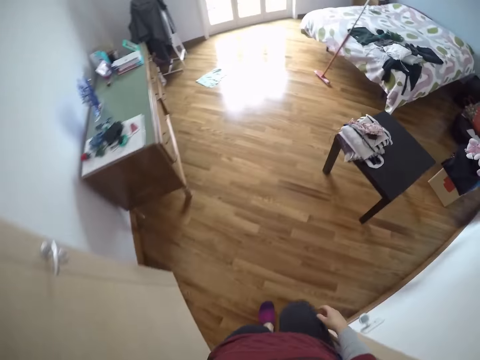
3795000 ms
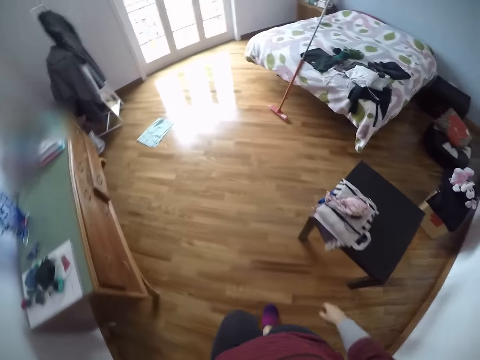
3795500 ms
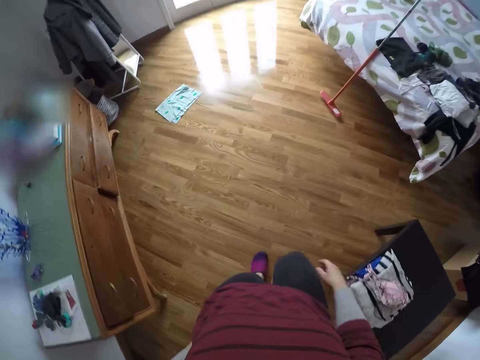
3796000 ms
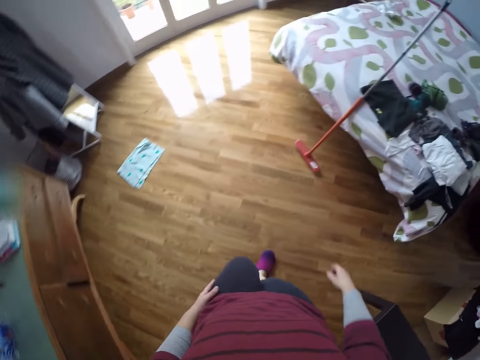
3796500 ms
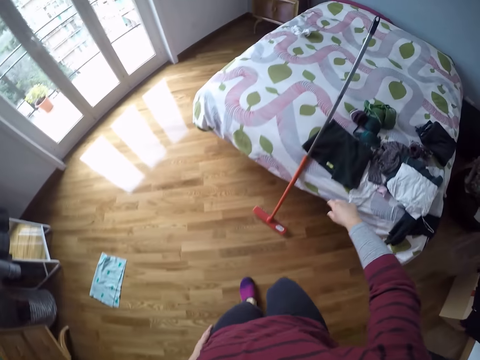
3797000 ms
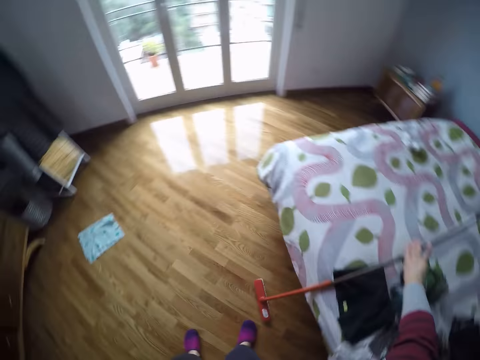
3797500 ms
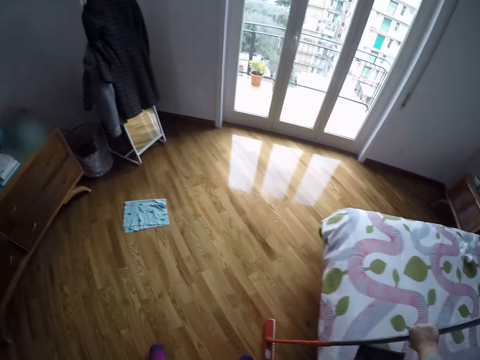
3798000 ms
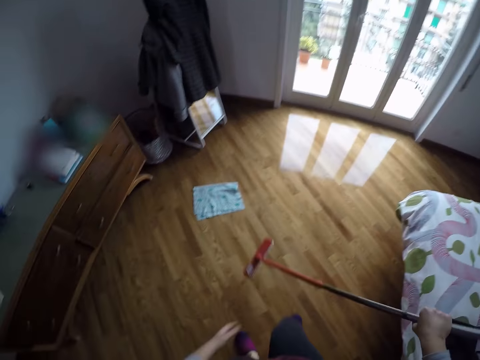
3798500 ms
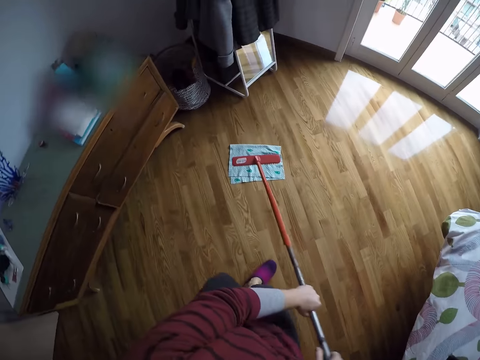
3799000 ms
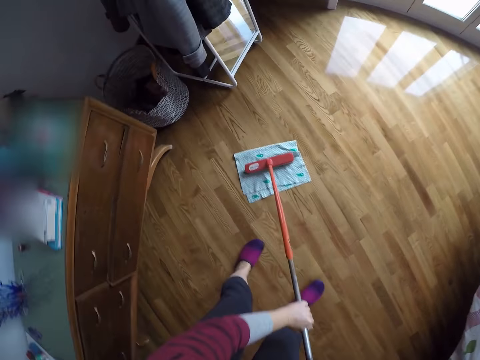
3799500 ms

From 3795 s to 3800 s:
The camera wearer walks into the living room. She carries the broom from the bed with her right hand. She places the broom on the rag.
